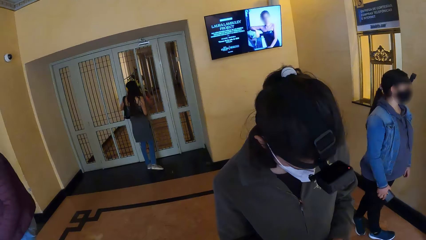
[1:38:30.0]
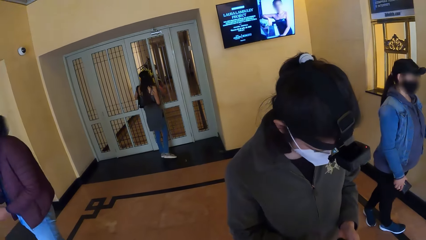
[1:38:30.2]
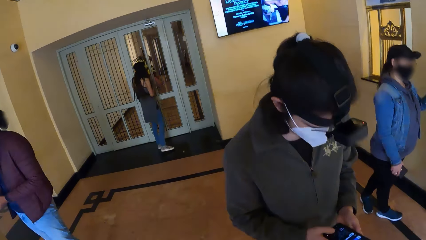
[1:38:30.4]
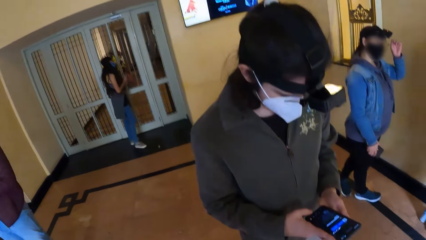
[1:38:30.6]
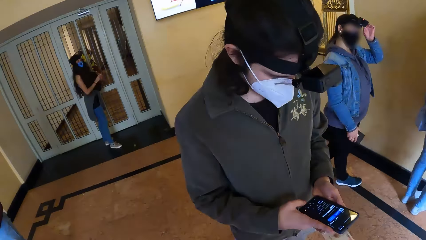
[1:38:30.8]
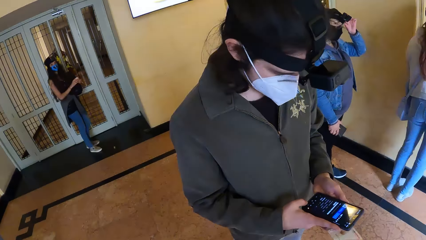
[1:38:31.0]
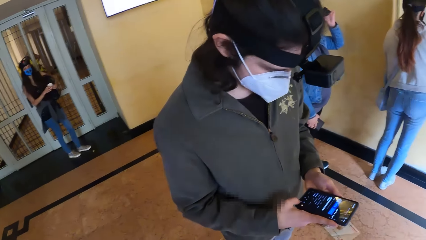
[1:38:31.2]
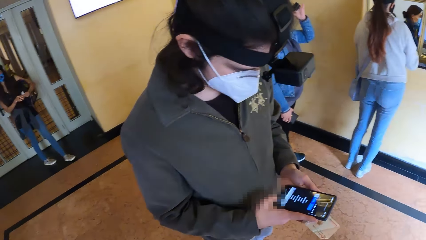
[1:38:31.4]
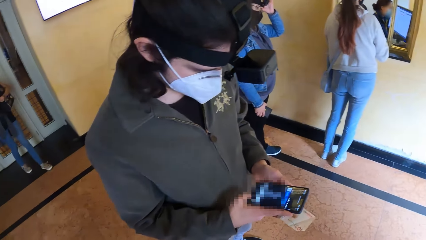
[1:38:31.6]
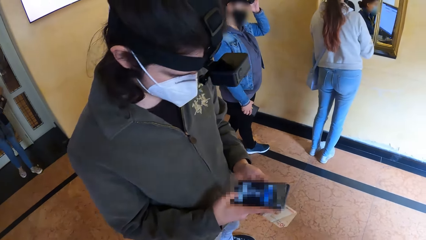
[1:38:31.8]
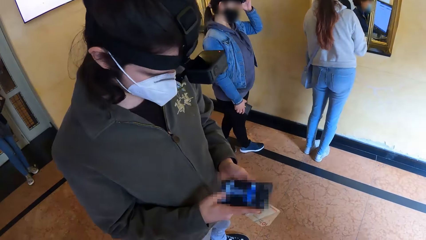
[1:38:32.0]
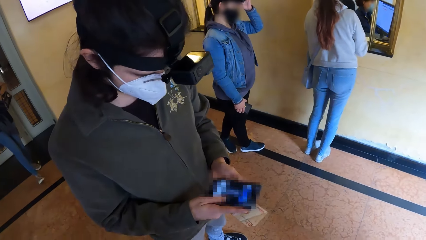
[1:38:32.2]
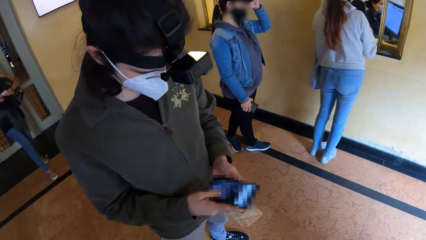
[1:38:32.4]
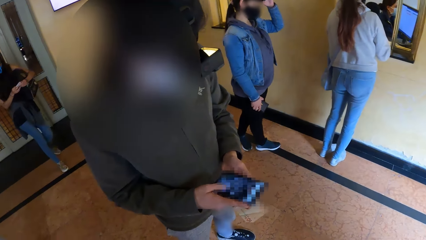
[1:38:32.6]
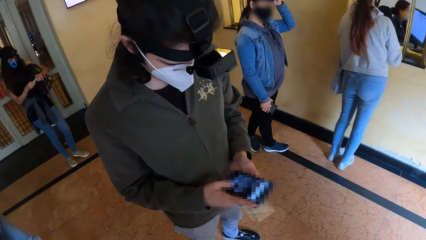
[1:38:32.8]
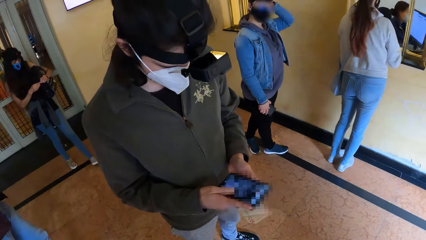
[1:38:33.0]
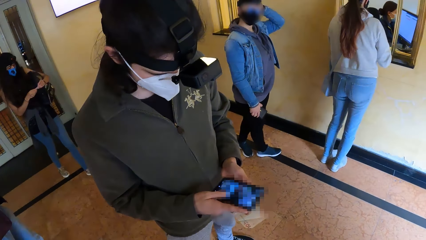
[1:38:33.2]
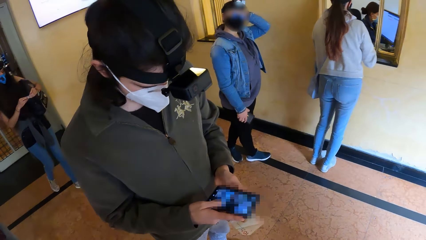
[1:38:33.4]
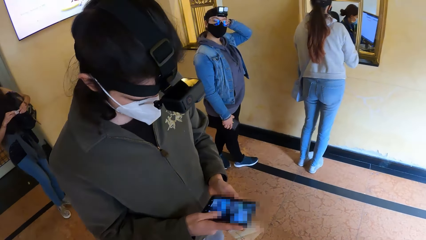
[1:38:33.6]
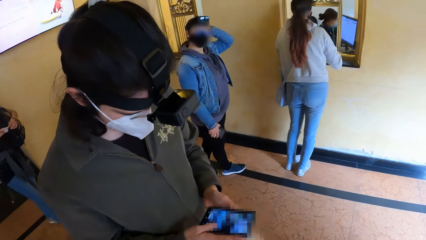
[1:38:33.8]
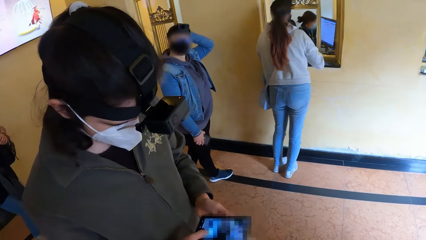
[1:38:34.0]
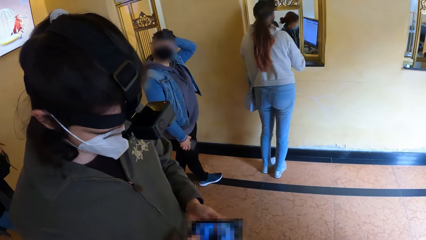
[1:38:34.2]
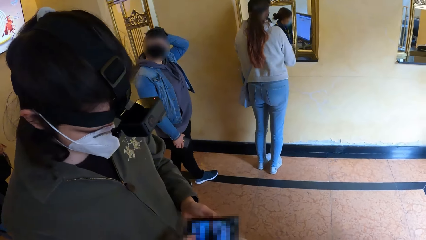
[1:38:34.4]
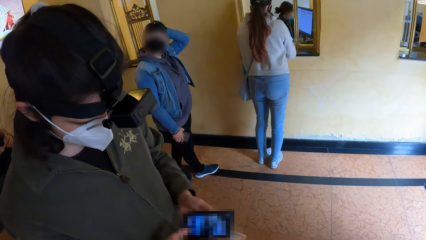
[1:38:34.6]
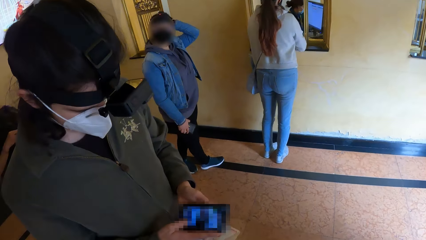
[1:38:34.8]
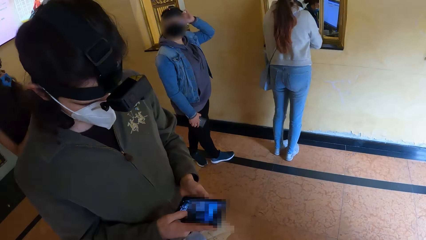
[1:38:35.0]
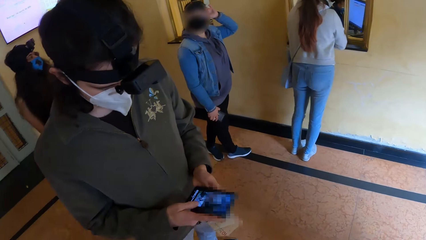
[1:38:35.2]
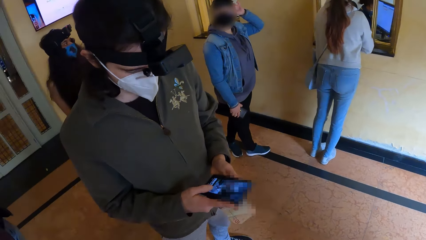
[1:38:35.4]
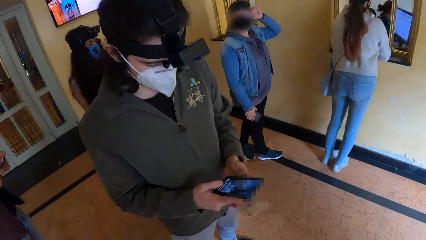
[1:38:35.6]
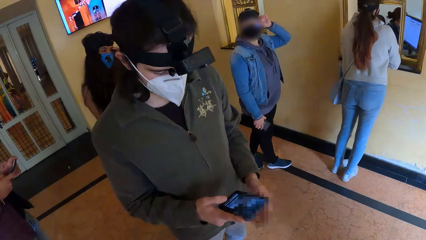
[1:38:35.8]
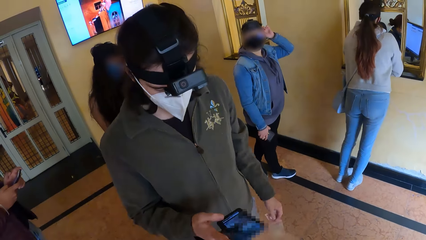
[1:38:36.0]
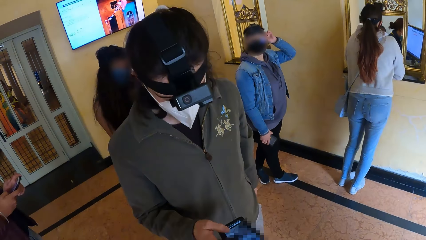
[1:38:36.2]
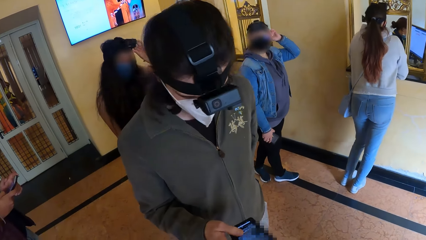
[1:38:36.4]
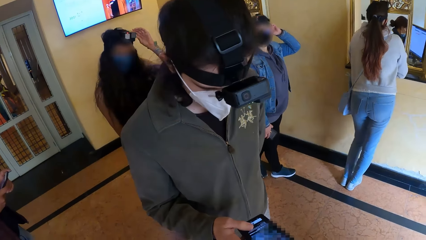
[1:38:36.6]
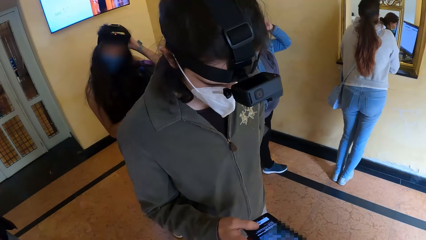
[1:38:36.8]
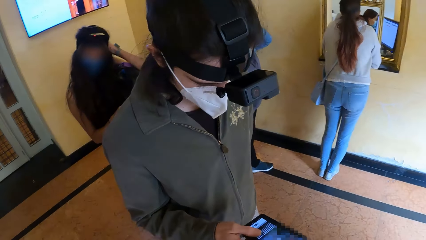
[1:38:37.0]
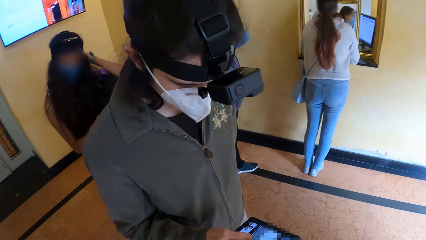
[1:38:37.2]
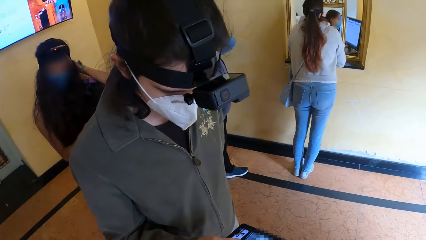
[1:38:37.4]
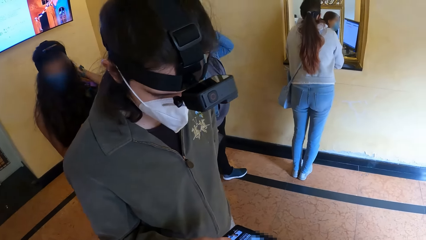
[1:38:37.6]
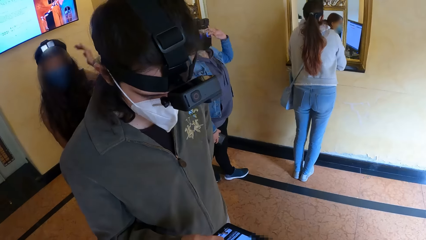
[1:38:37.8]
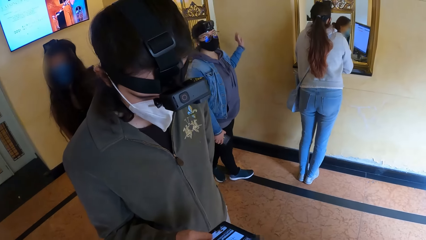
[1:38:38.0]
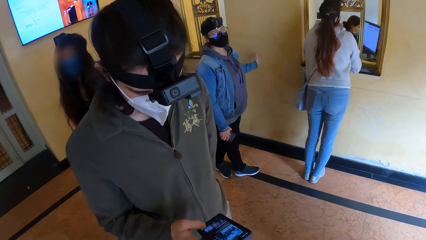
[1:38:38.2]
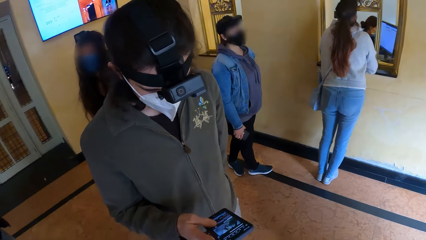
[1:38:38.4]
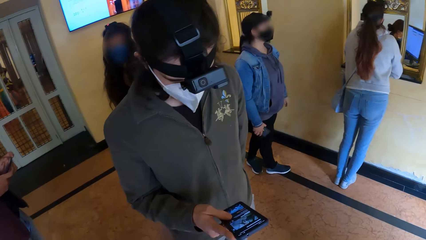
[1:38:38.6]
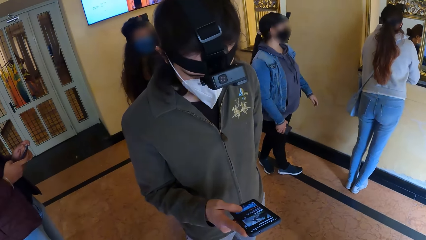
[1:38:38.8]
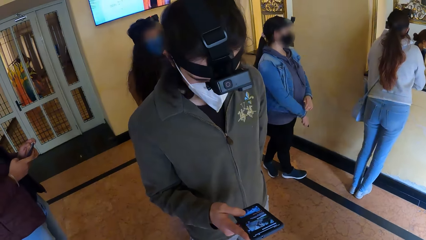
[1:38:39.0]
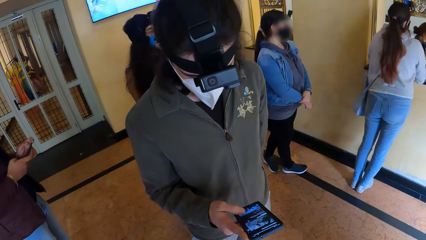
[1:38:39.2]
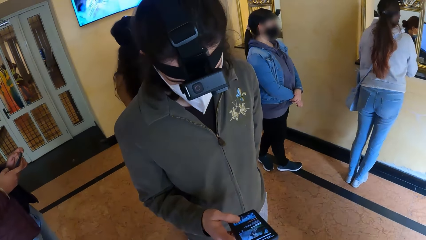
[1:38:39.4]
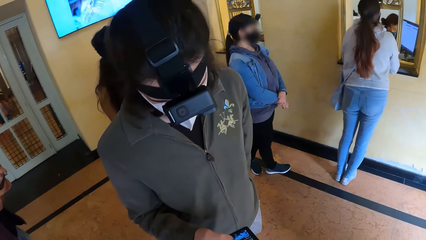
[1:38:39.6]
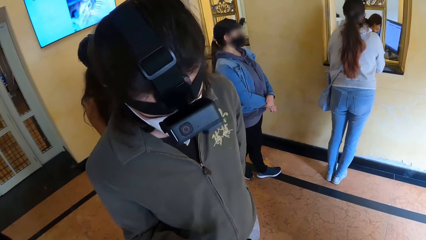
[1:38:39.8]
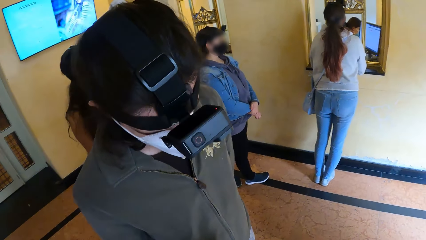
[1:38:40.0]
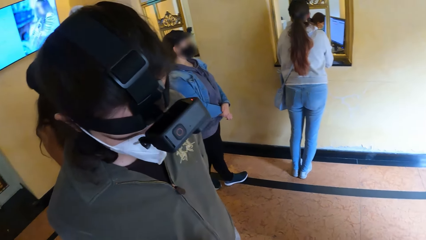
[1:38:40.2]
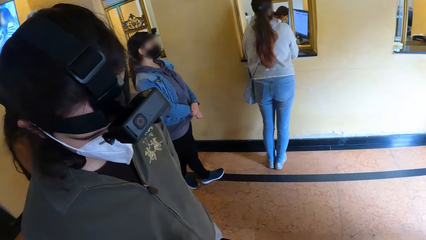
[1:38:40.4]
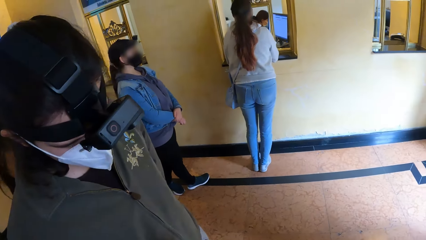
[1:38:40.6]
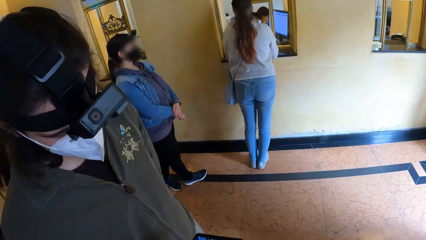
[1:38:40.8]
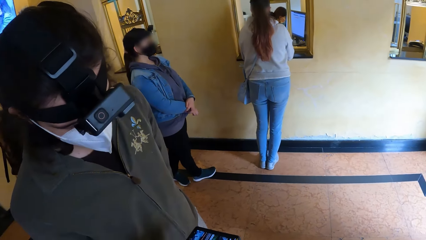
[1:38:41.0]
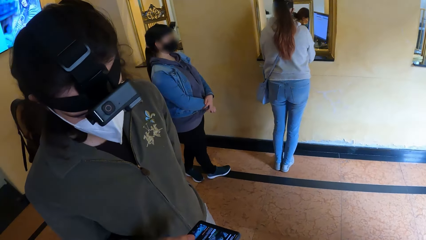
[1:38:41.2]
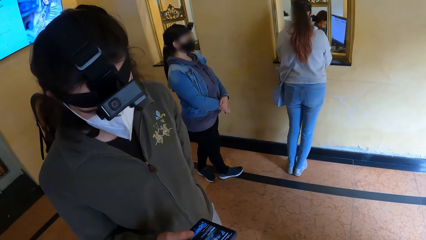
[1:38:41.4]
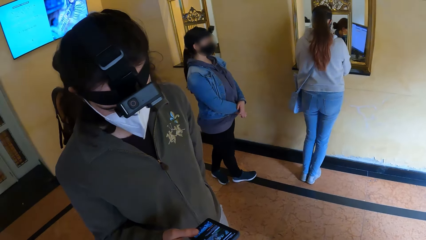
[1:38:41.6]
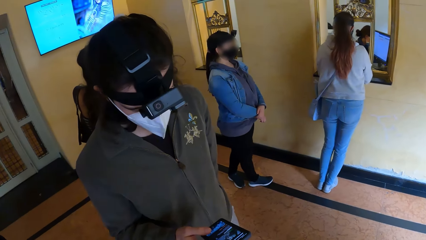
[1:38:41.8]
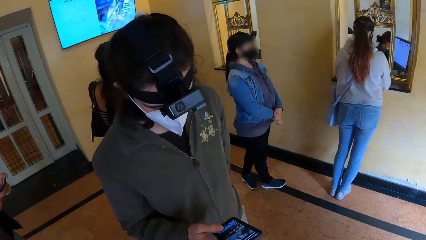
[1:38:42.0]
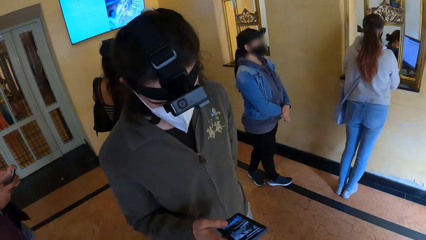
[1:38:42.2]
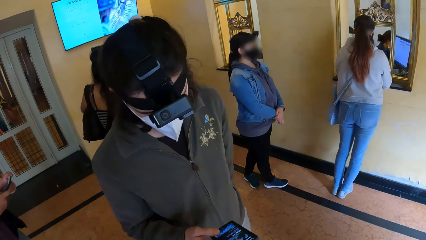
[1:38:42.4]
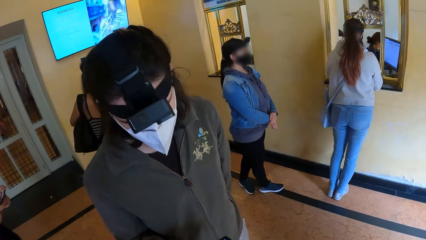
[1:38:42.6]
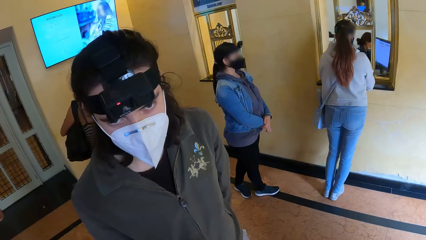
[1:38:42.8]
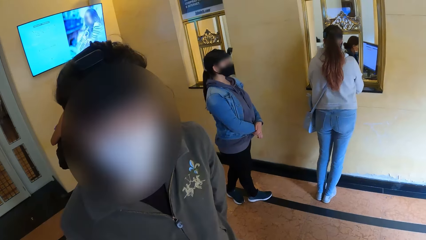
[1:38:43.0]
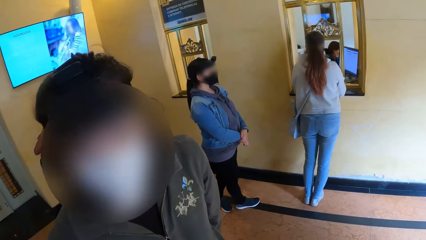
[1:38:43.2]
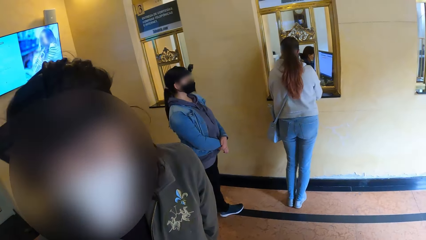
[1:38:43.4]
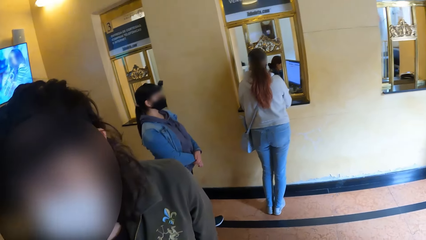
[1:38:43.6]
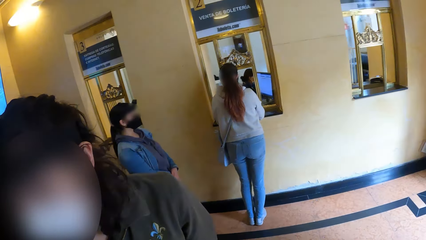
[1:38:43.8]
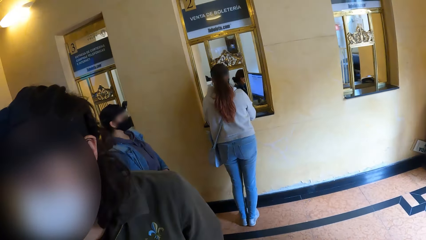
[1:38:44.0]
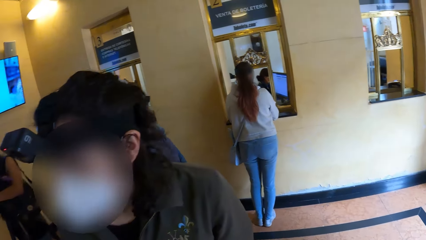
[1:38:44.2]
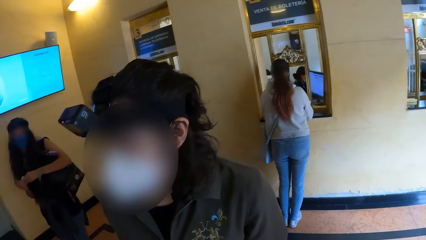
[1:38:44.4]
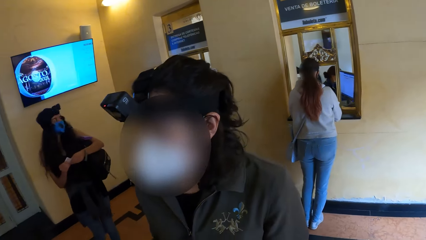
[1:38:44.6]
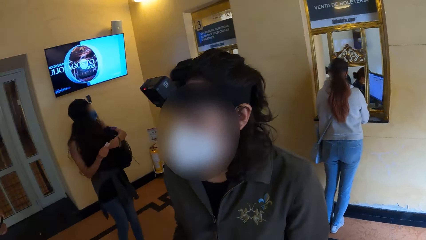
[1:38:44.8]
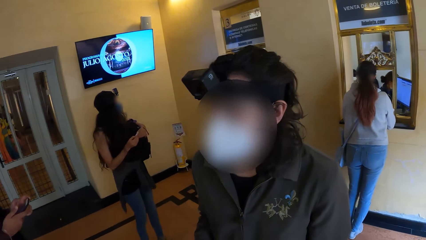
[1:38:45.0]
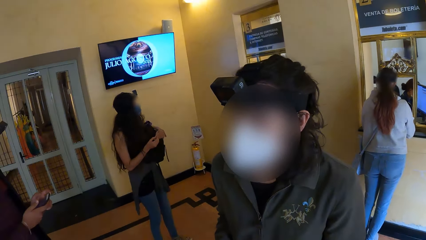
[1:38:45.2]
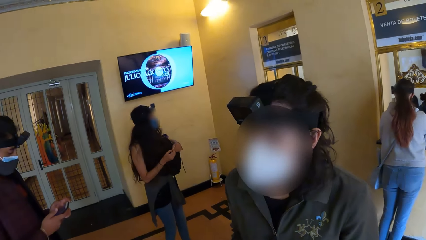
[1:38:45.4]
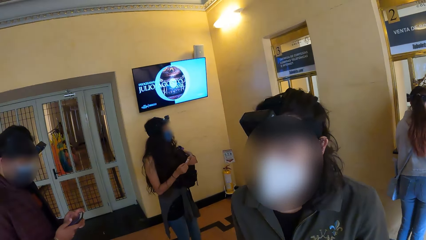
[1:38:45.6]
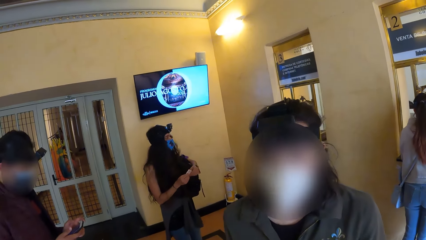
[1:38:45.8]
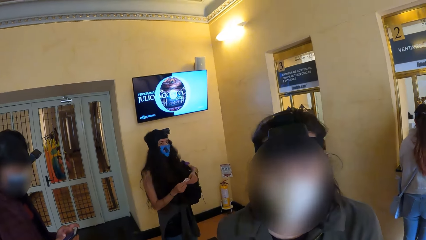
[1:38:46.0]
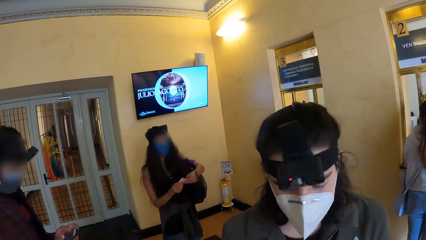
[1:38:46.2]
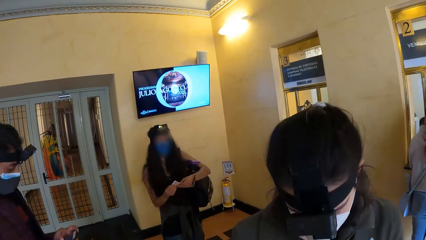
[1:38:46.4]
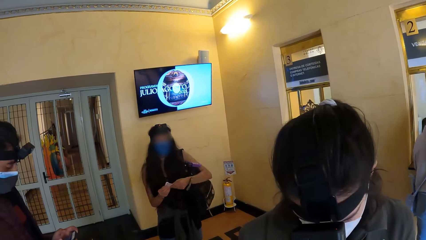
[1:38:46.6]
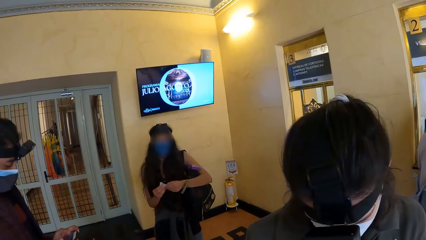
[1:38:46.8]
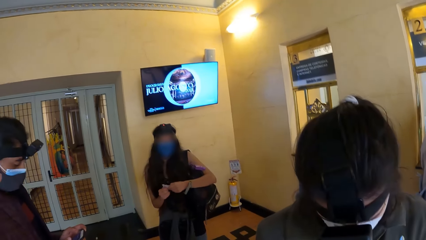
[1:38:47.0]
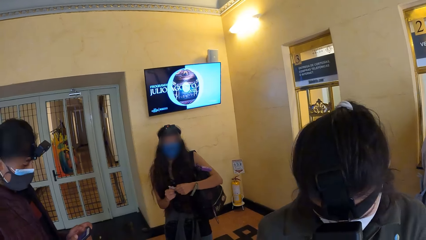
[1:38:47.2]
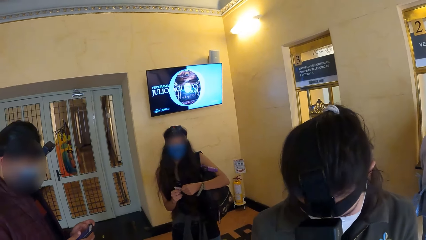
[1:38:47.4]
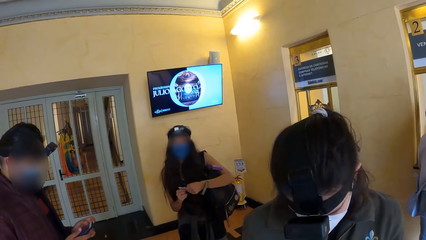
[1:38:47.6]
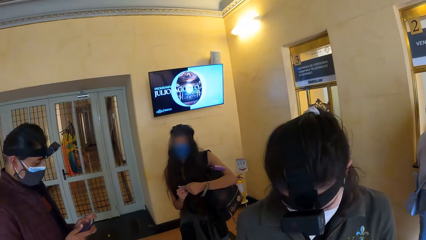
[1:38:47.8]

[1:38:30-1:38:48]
A woman touches her hair with her left hand. Another woman holds the paper with both hands. The second woman touches her hair with her left hand. A man holds a phone with both hands. The man holds the phone with both hands again.
